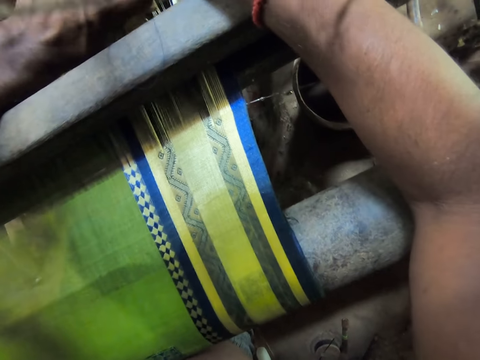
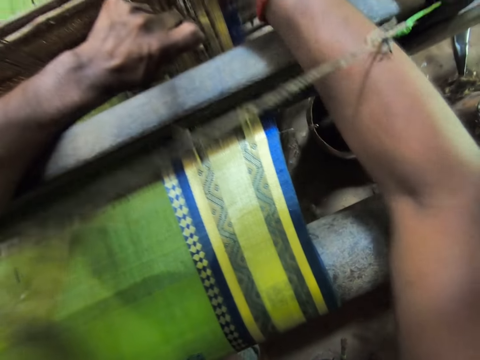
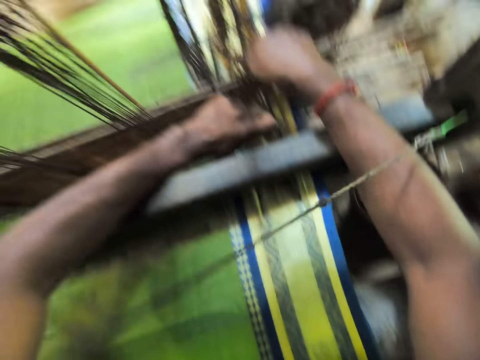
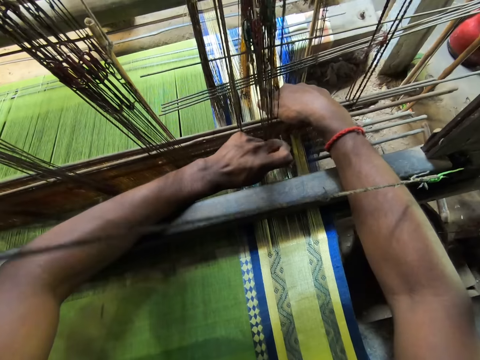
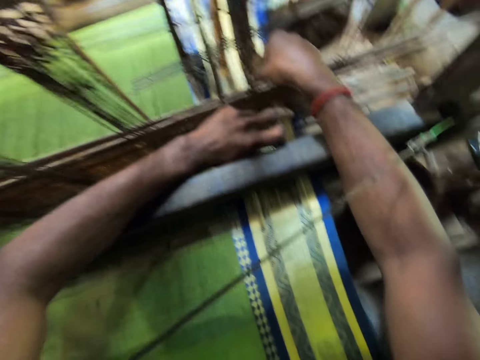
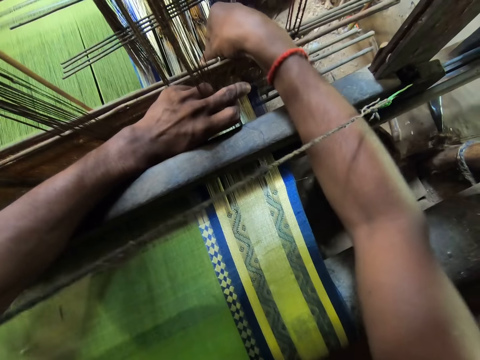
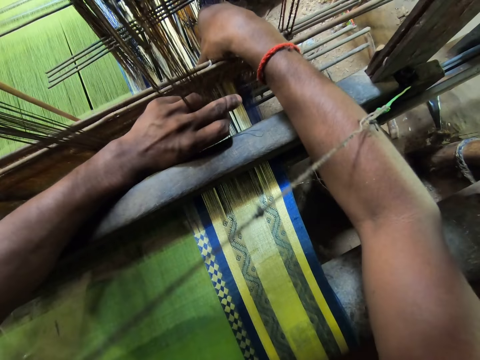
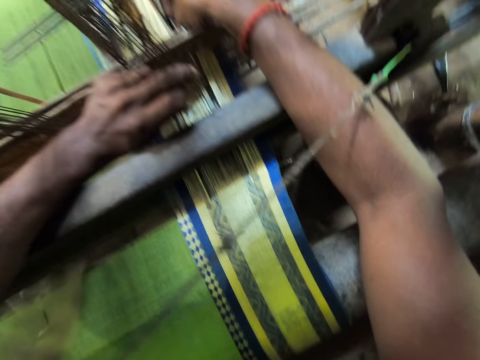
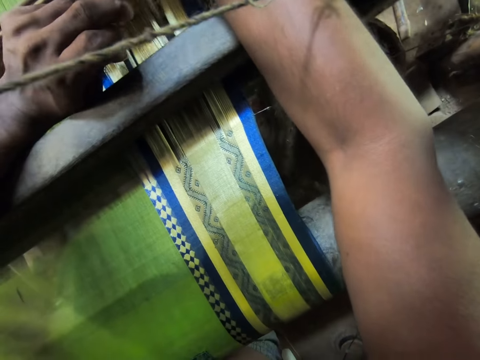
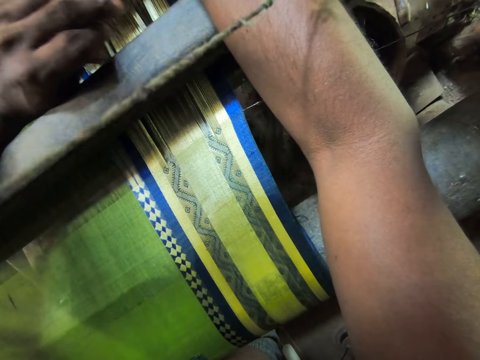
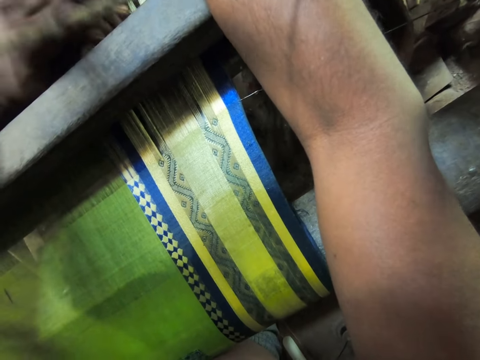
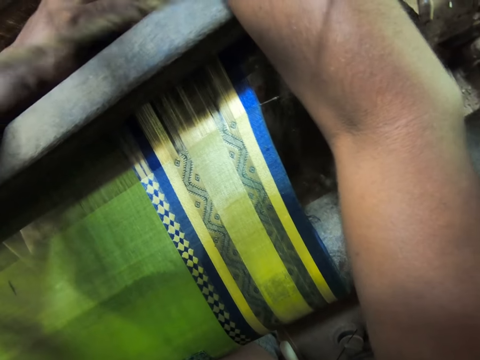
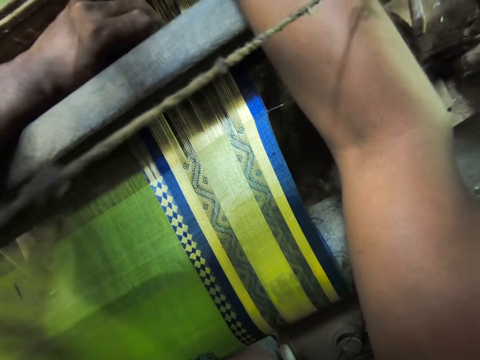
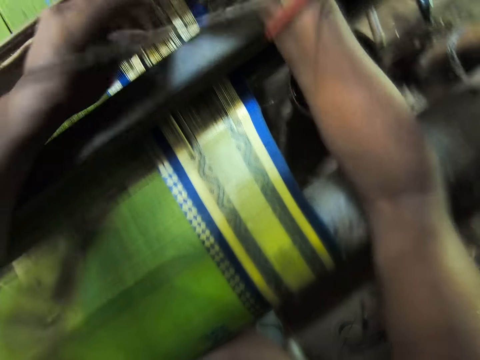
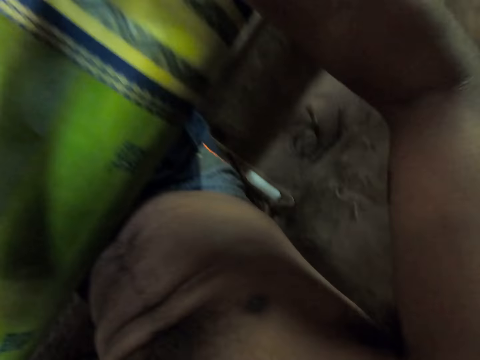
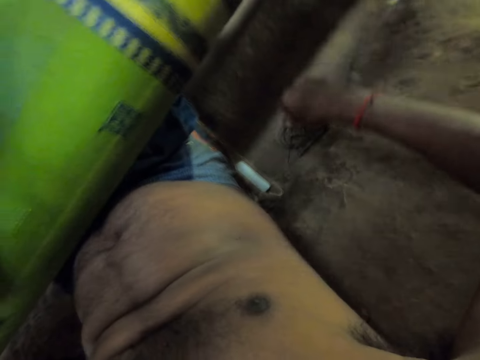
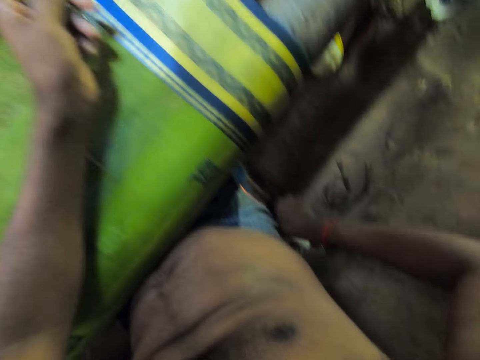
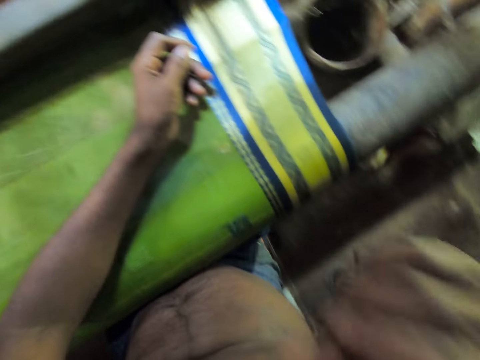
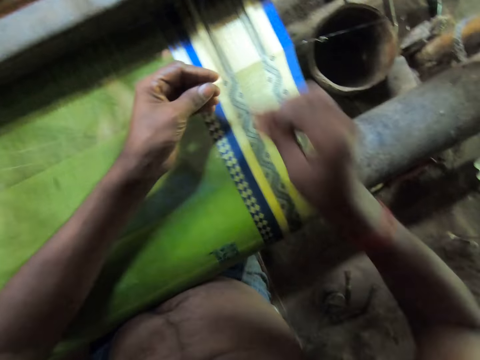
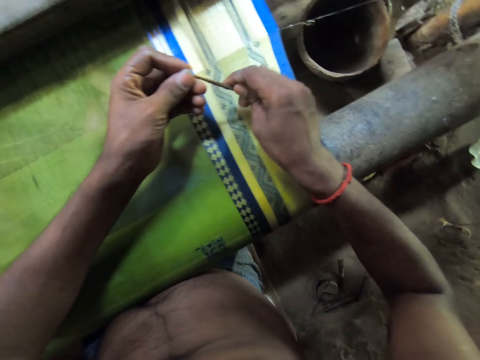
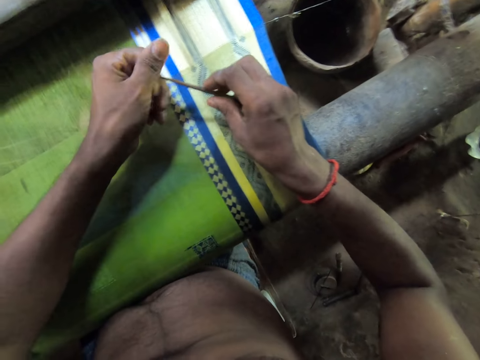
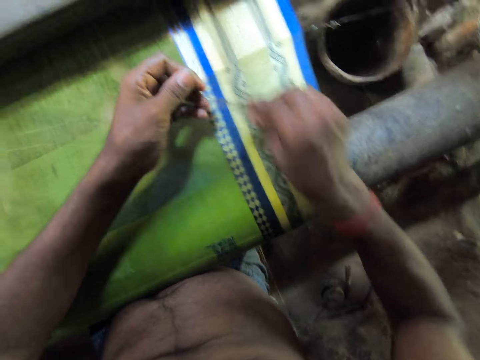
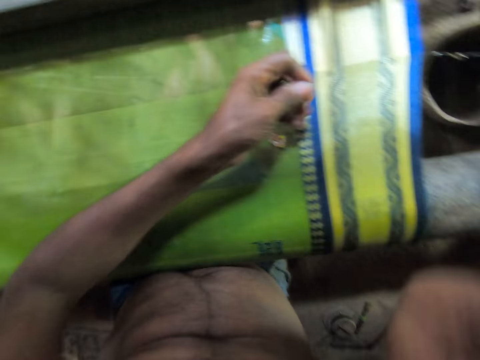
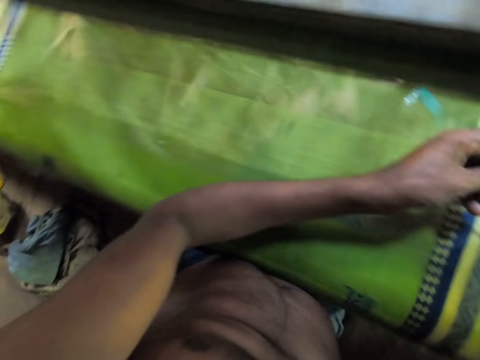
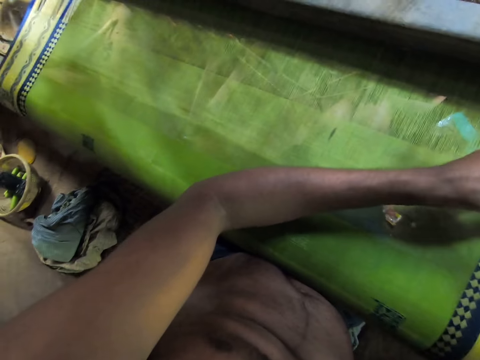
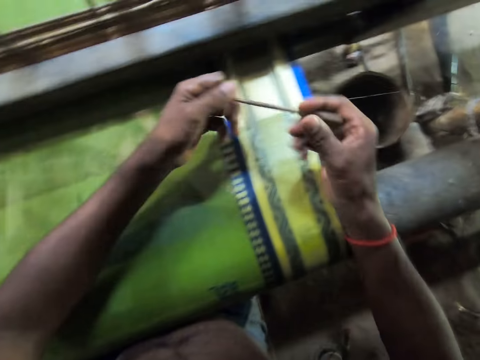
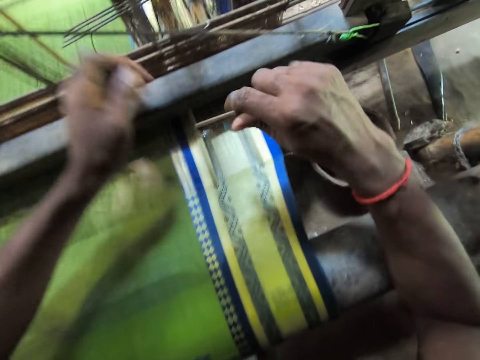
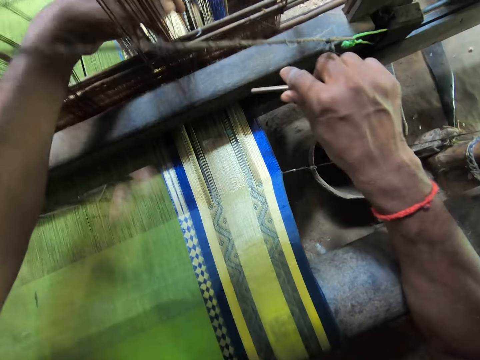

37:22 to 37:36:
The camera wearer moves the yarns with his right hand. He moves the yarns with his left hand. He takes the needle from the pavement with his right hand. He places the needle in his mouth with his right hand. He places the needle in his left hand with his right hand. He does something. He places the needle in his mouth with his right hand. He places the needle in his left hand with his right hand.

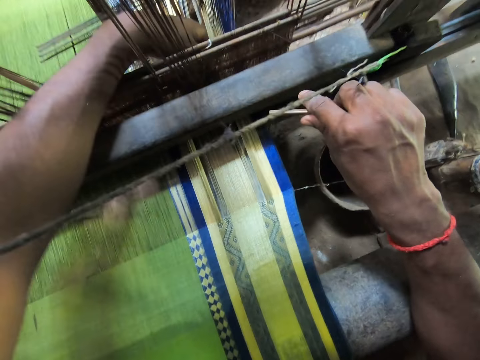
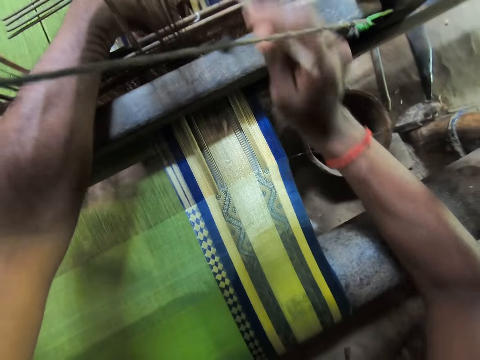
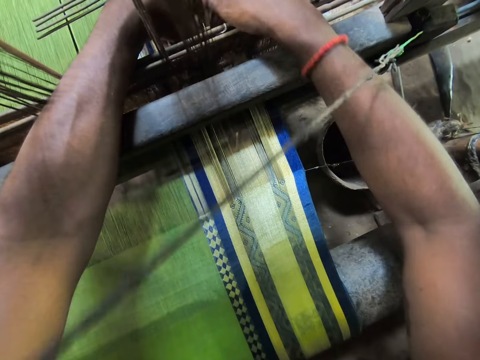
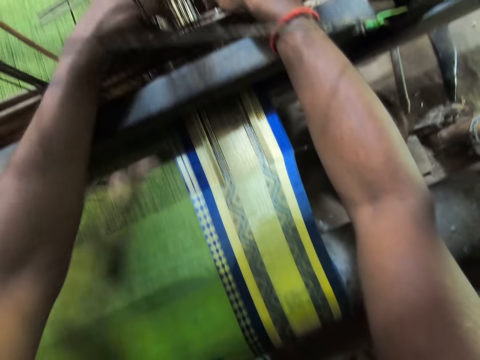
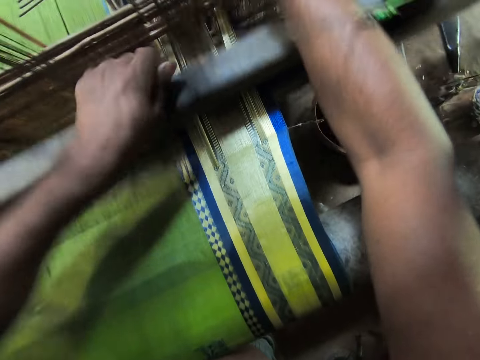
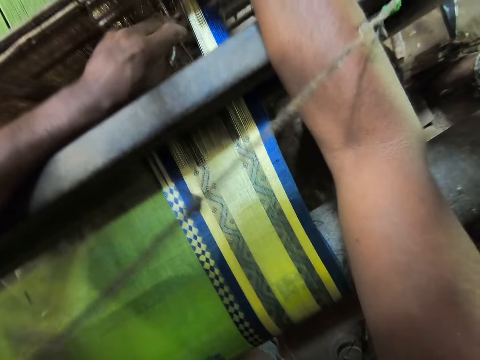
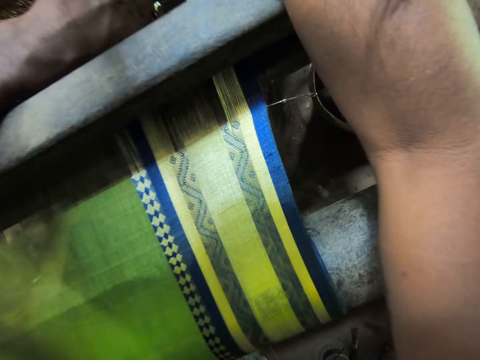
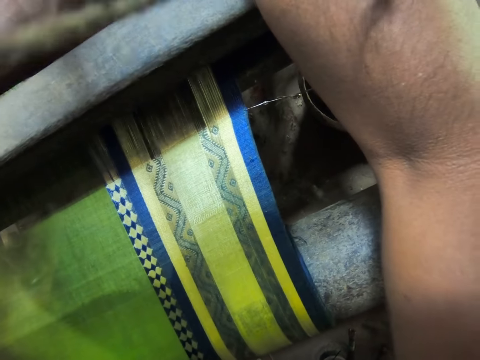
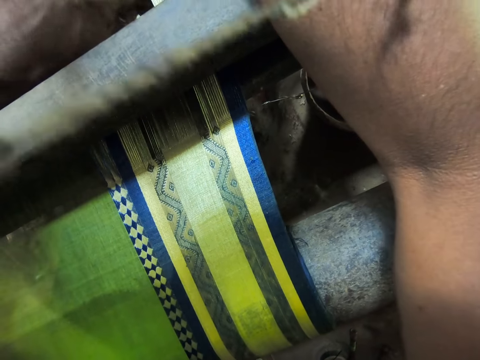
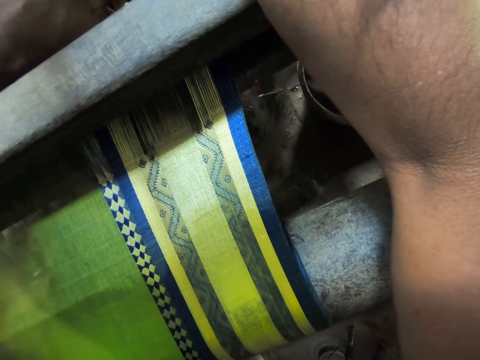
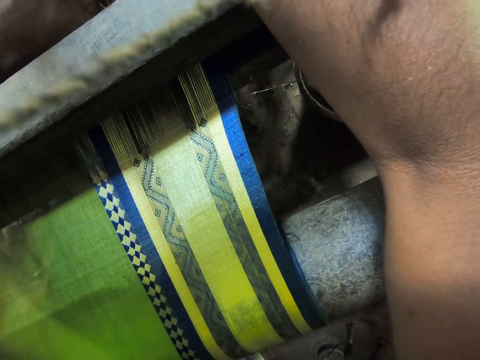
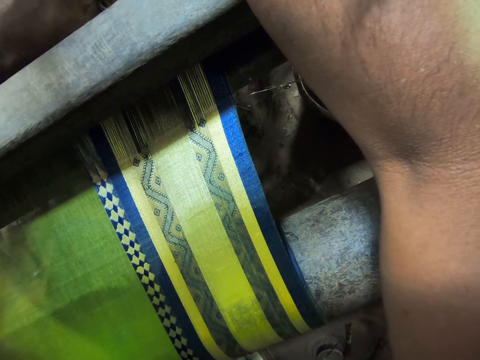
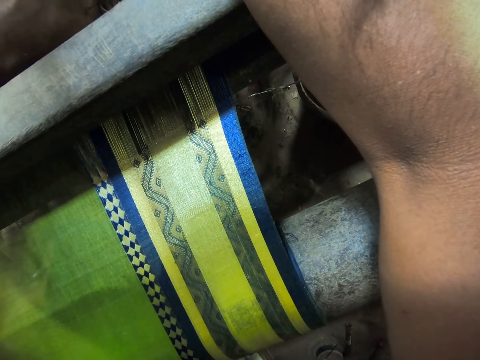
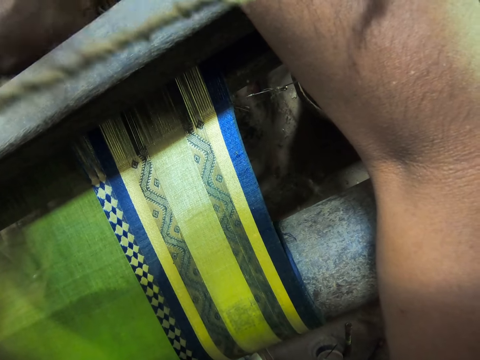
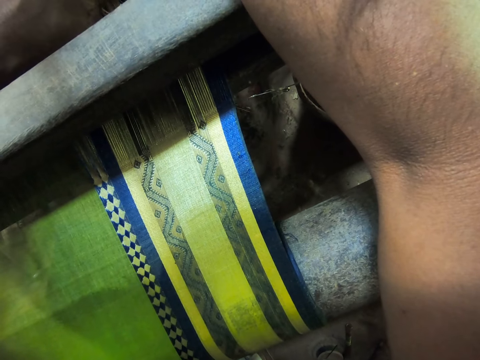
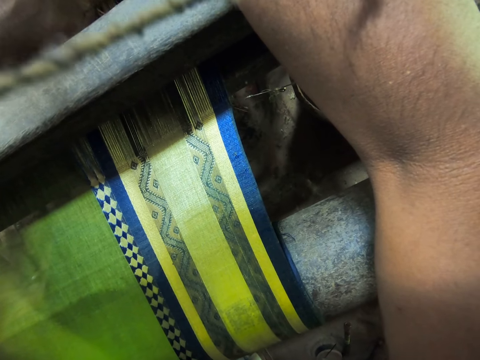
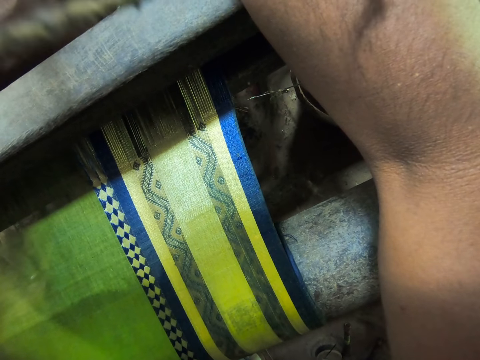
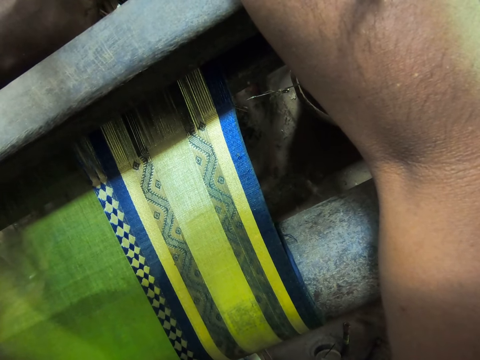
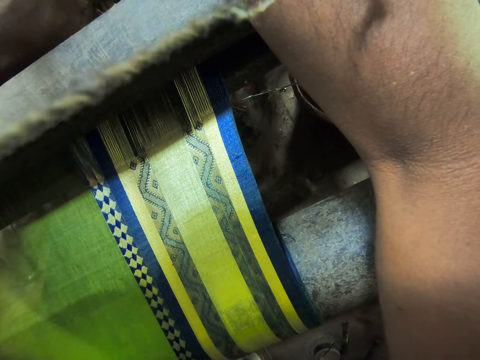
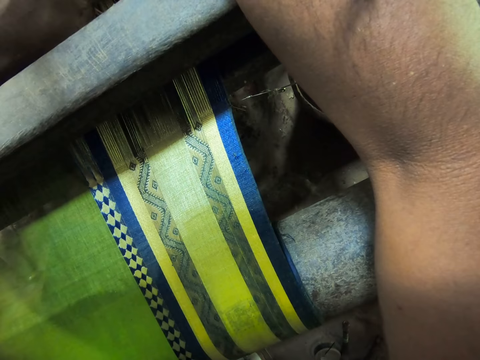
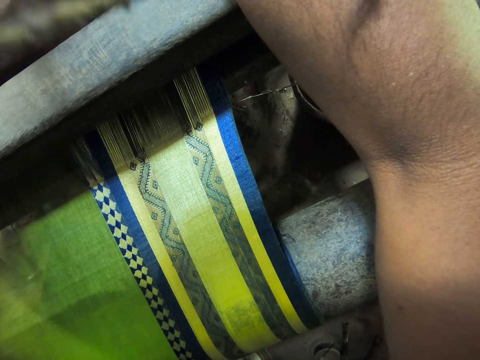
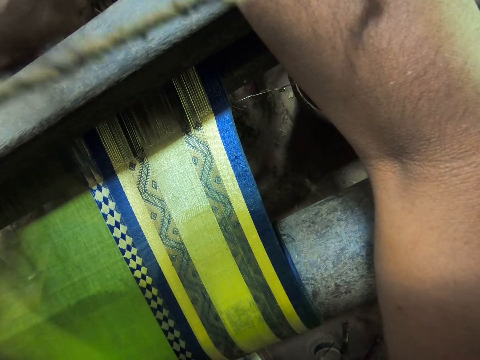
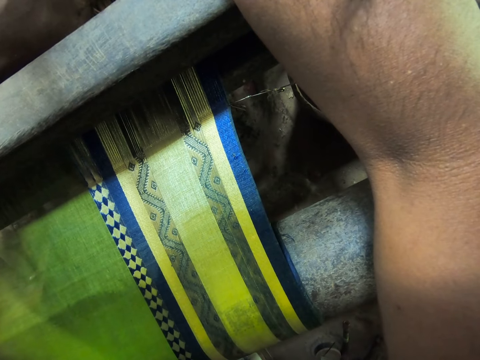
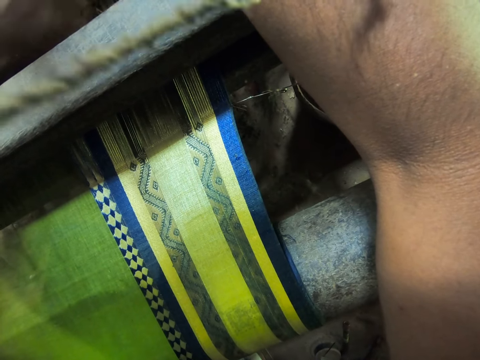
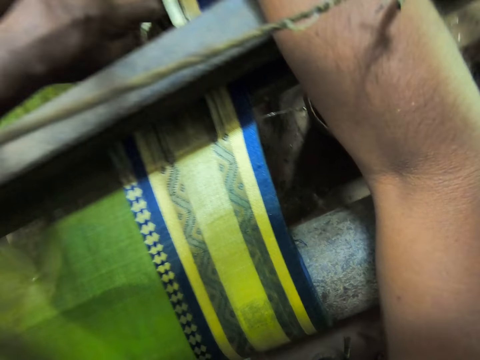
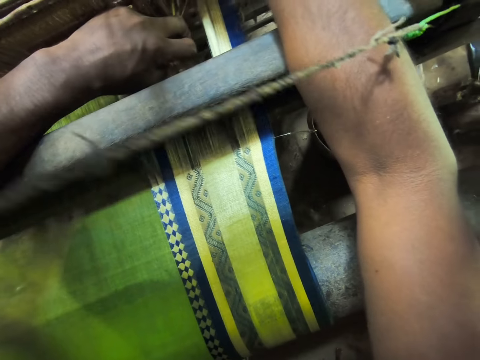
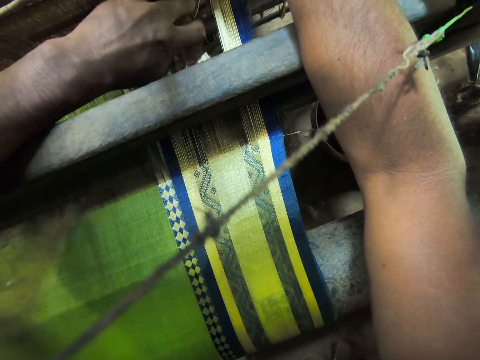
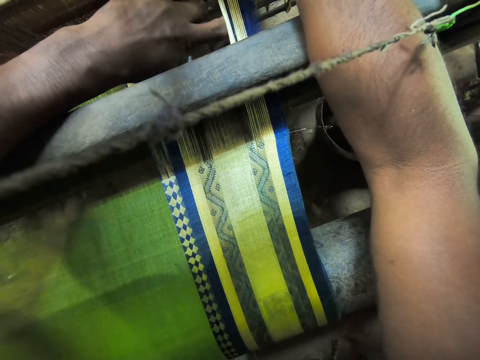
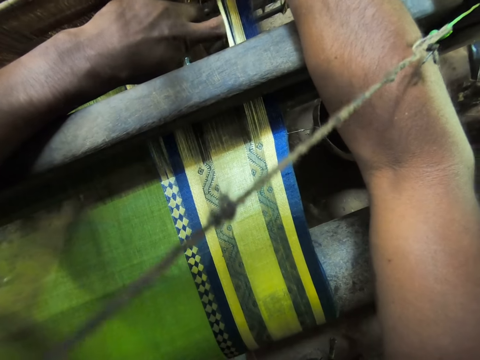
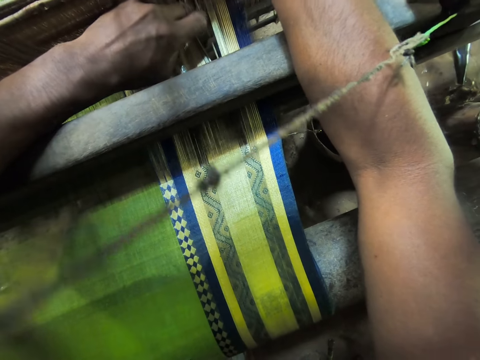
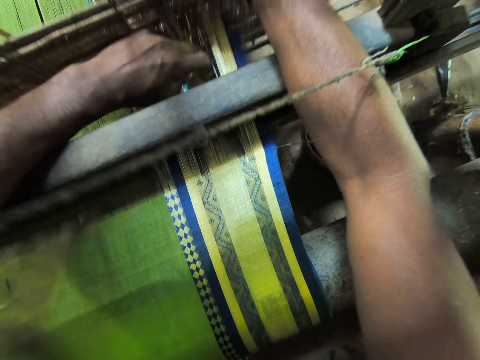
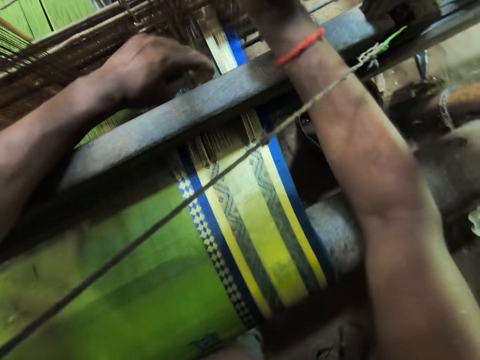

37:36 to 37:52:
The camera wearer places his left hand on the lower lamp. He places the needle in his right hand on the lower lamp. He adjusts the cloth on the textile machine. He moves the loom beater with his left hand. He moves the yarns with his left hand. He places his left hand on the lower lamp. He adjusts the yarns with his left hand.
